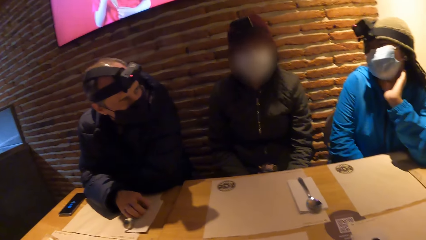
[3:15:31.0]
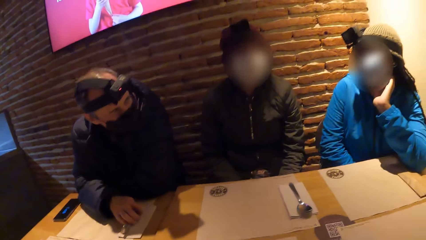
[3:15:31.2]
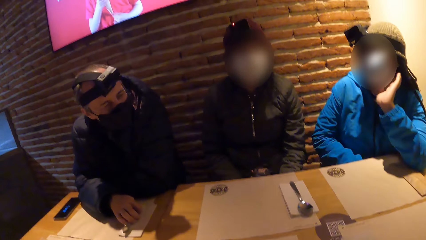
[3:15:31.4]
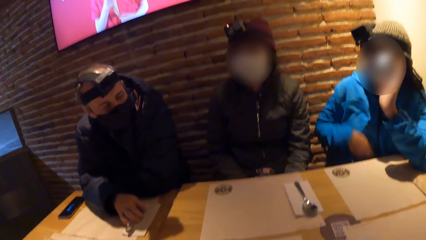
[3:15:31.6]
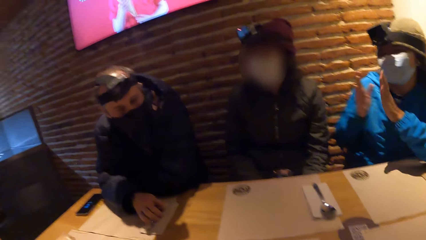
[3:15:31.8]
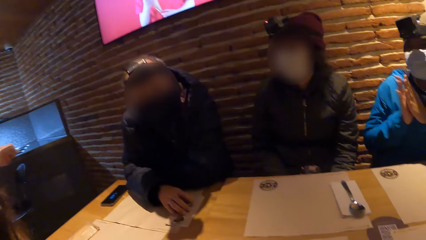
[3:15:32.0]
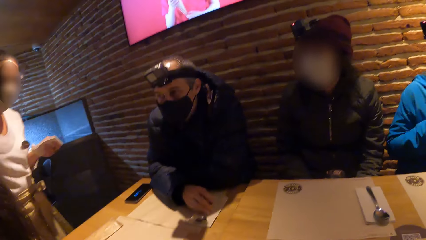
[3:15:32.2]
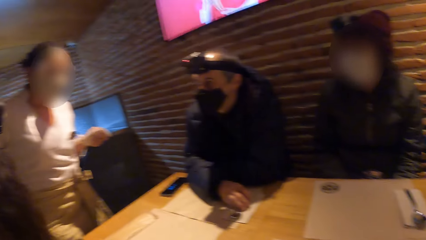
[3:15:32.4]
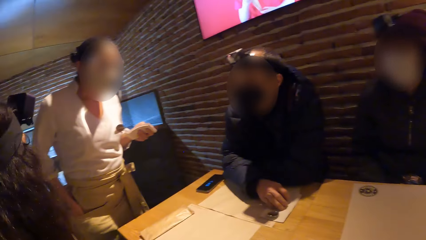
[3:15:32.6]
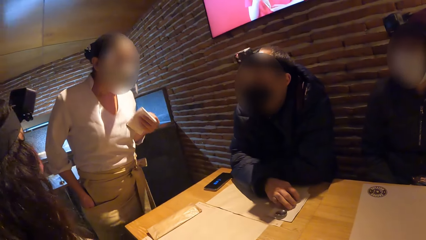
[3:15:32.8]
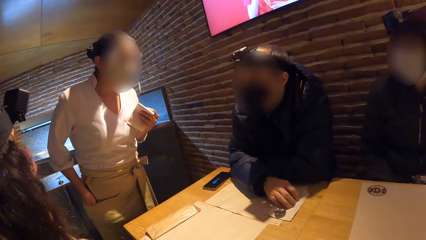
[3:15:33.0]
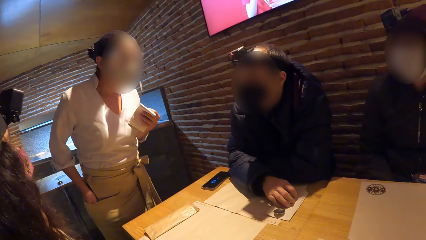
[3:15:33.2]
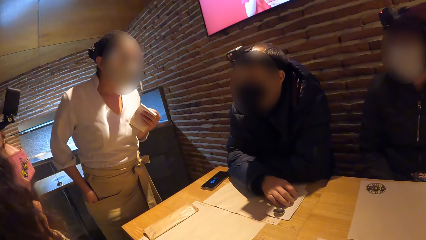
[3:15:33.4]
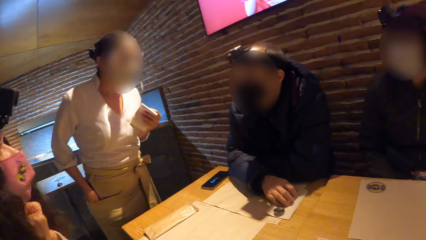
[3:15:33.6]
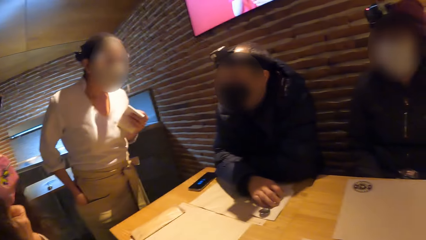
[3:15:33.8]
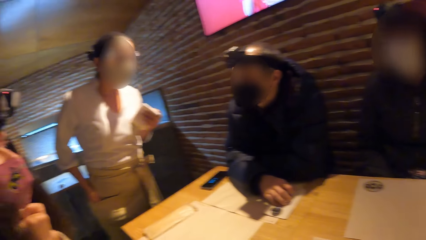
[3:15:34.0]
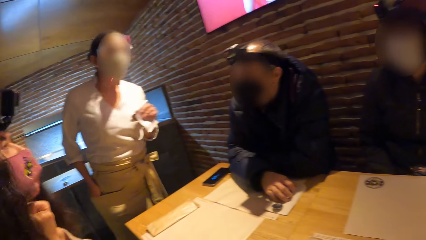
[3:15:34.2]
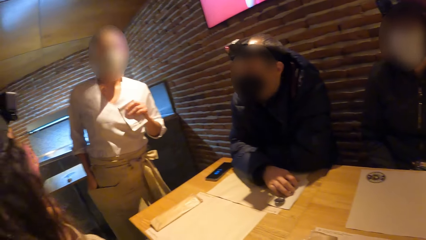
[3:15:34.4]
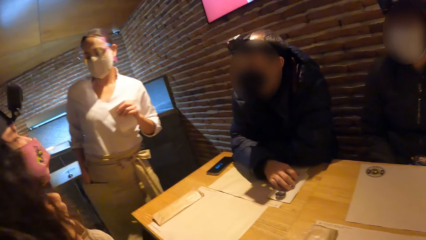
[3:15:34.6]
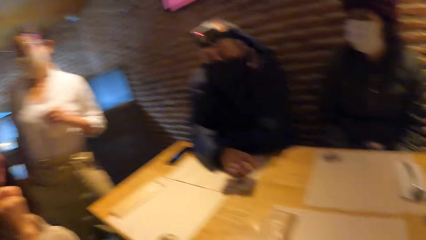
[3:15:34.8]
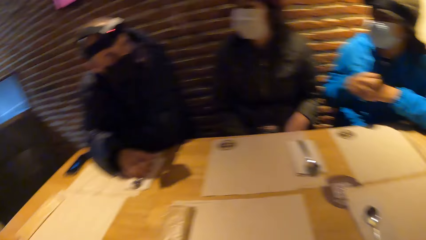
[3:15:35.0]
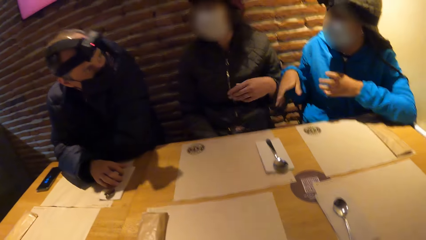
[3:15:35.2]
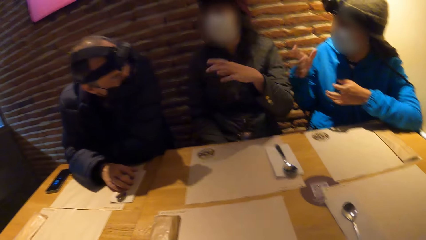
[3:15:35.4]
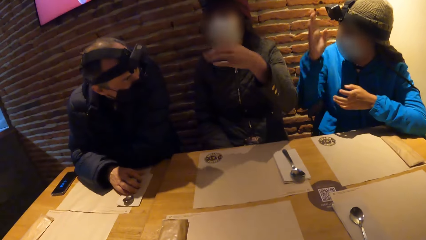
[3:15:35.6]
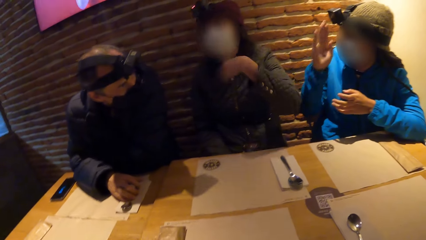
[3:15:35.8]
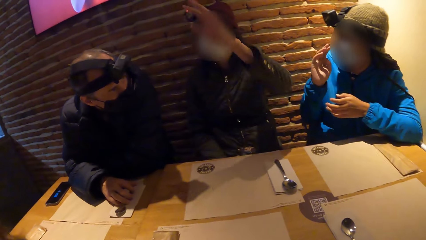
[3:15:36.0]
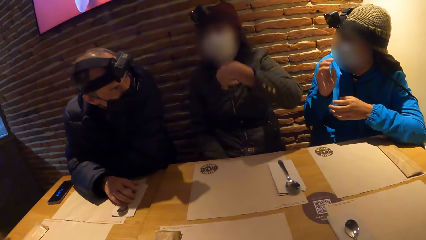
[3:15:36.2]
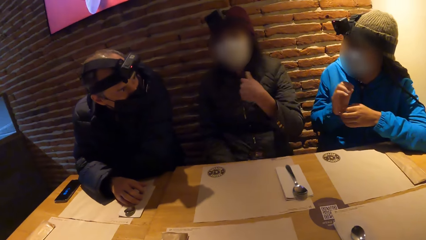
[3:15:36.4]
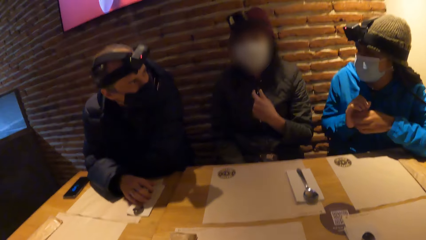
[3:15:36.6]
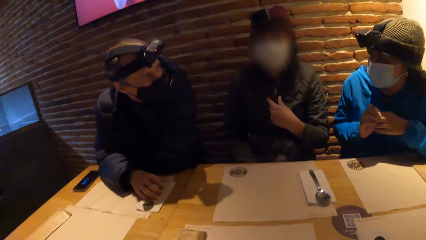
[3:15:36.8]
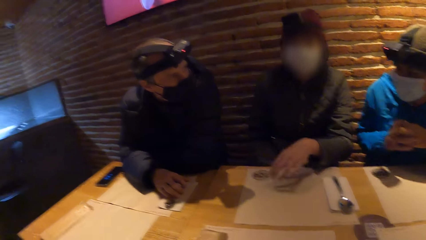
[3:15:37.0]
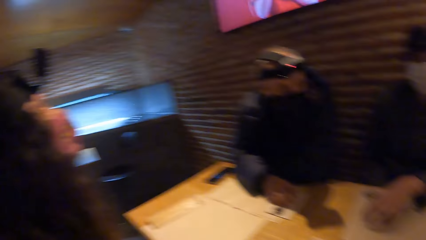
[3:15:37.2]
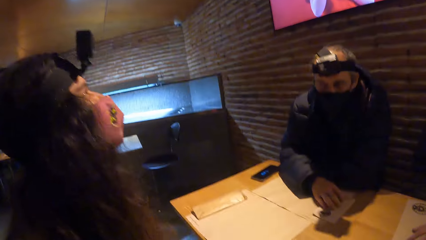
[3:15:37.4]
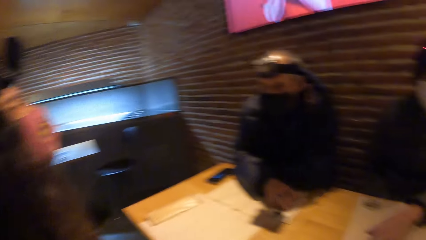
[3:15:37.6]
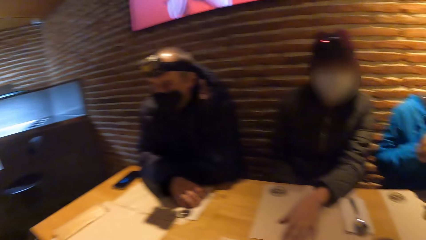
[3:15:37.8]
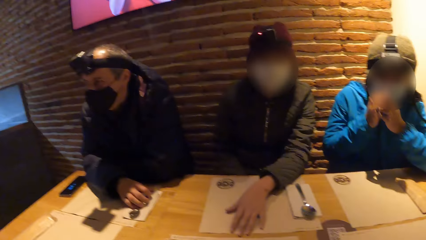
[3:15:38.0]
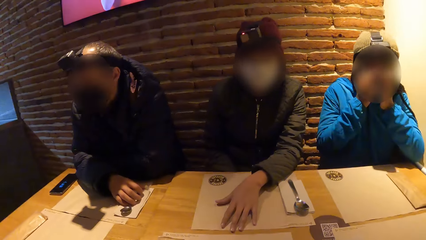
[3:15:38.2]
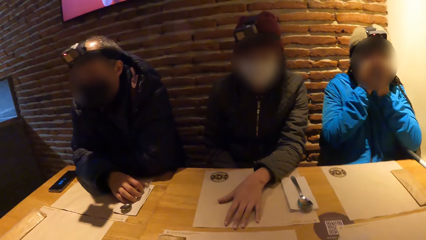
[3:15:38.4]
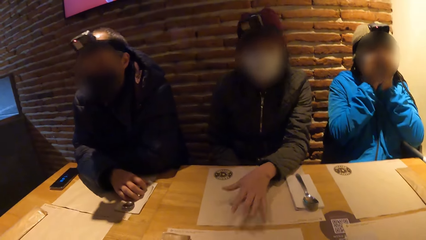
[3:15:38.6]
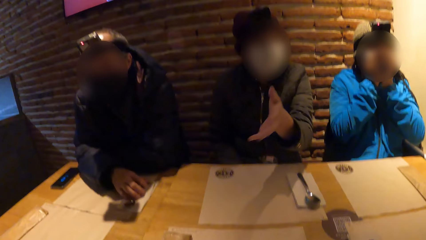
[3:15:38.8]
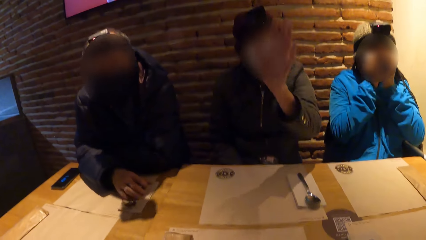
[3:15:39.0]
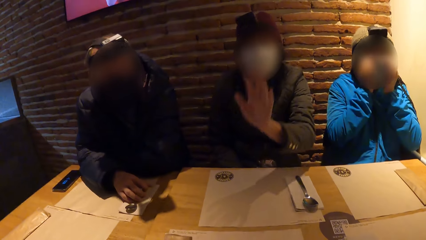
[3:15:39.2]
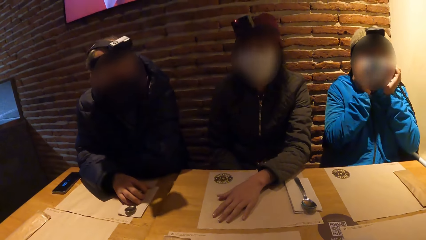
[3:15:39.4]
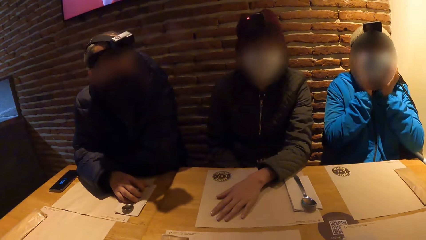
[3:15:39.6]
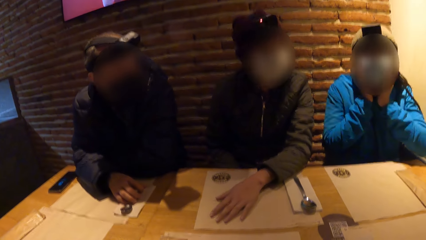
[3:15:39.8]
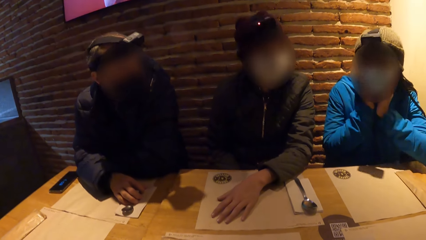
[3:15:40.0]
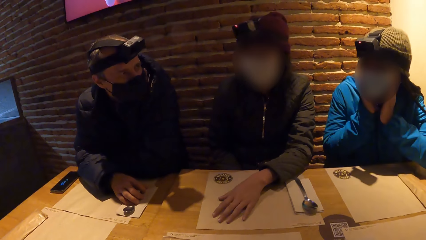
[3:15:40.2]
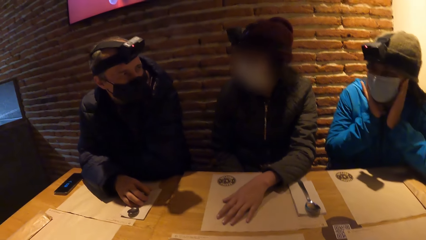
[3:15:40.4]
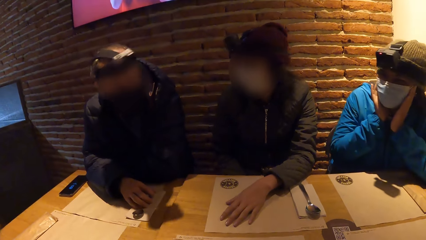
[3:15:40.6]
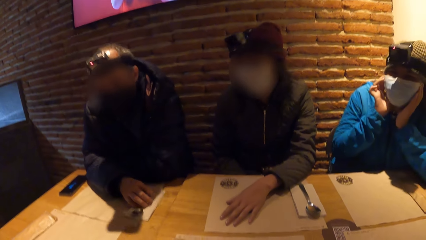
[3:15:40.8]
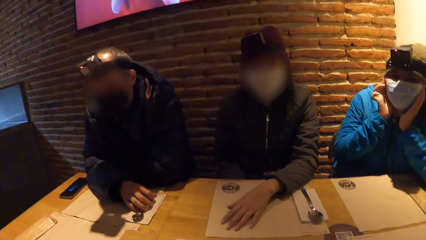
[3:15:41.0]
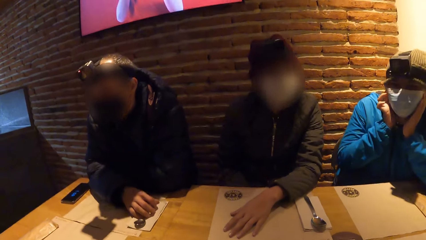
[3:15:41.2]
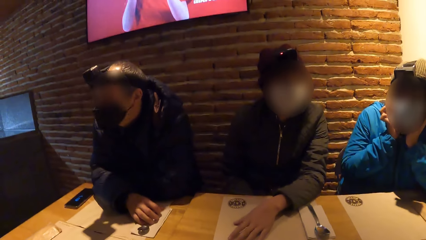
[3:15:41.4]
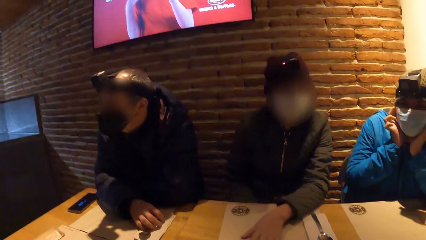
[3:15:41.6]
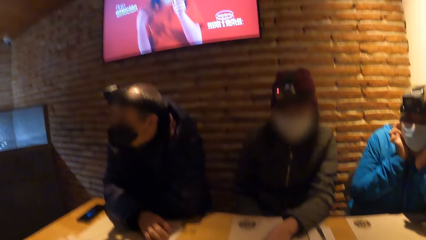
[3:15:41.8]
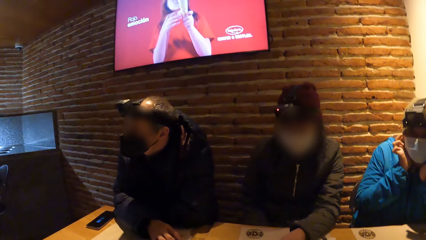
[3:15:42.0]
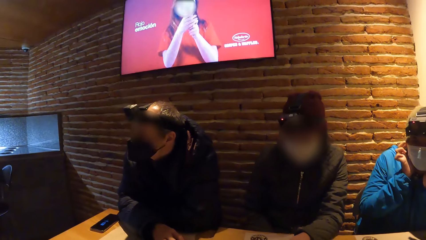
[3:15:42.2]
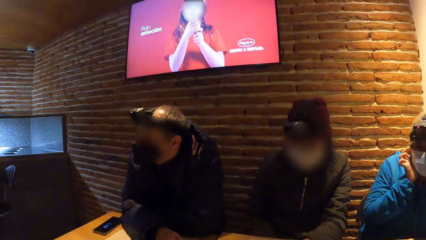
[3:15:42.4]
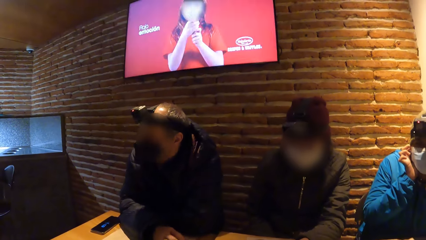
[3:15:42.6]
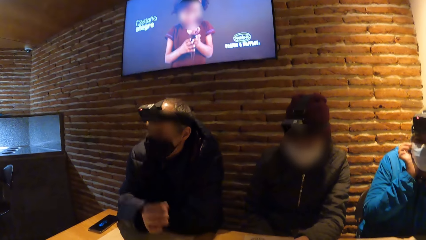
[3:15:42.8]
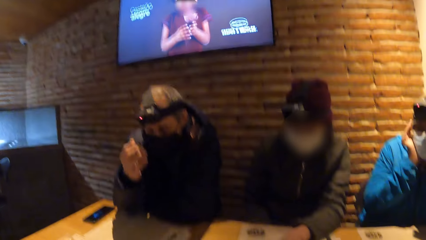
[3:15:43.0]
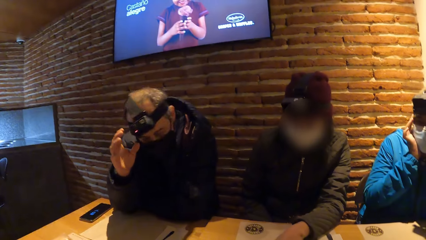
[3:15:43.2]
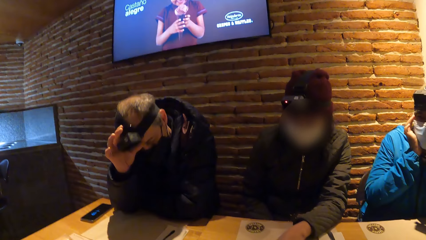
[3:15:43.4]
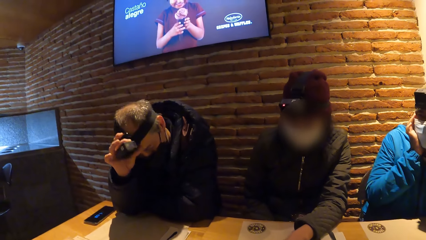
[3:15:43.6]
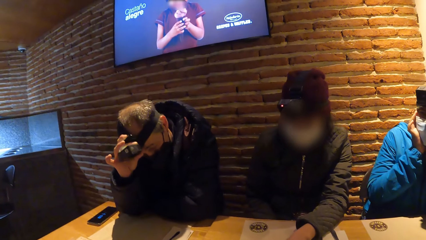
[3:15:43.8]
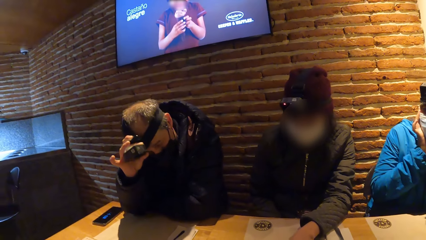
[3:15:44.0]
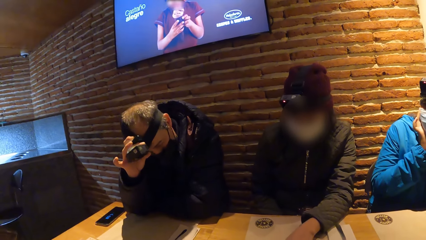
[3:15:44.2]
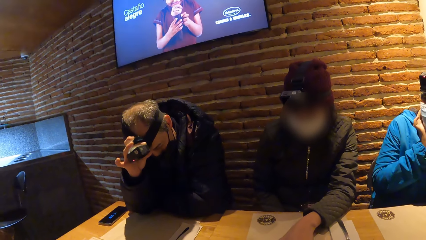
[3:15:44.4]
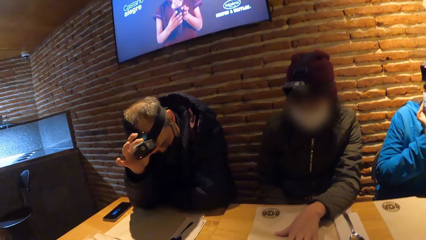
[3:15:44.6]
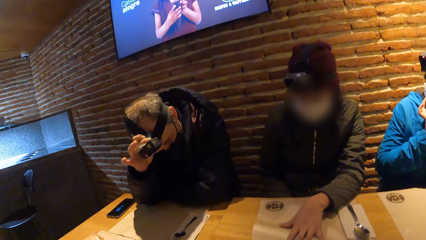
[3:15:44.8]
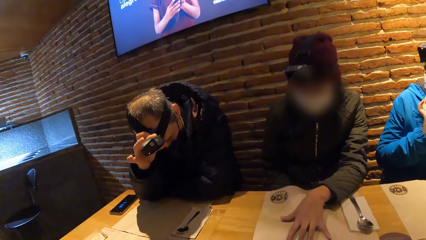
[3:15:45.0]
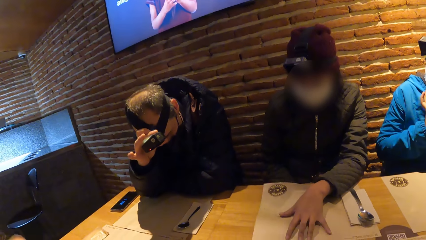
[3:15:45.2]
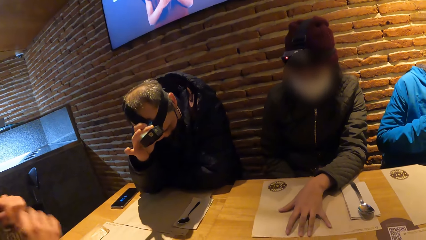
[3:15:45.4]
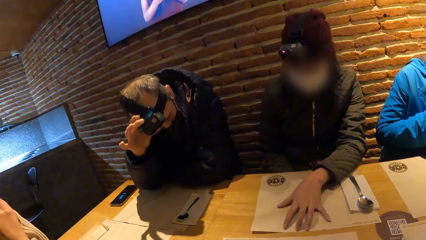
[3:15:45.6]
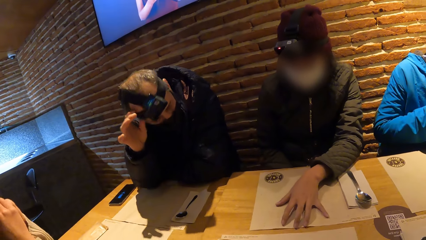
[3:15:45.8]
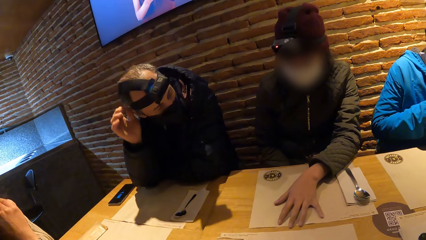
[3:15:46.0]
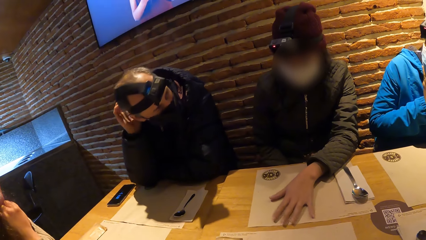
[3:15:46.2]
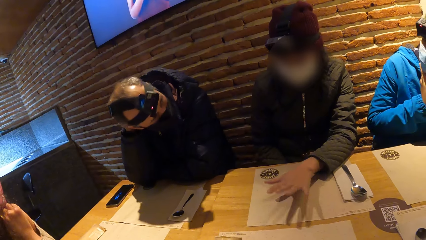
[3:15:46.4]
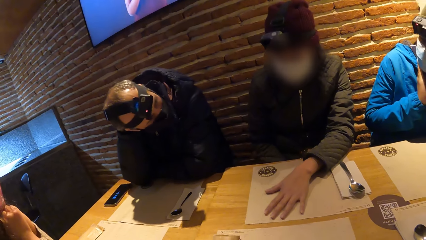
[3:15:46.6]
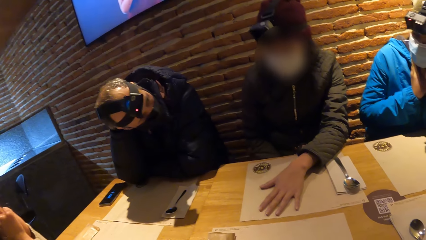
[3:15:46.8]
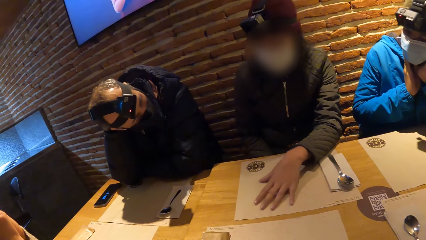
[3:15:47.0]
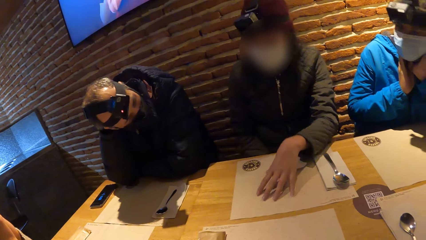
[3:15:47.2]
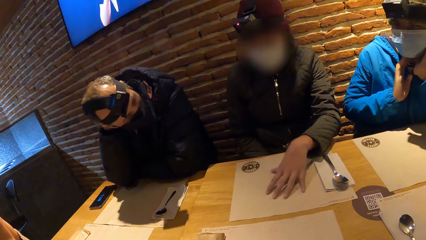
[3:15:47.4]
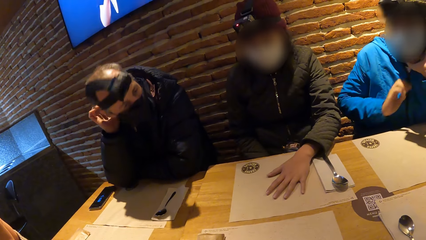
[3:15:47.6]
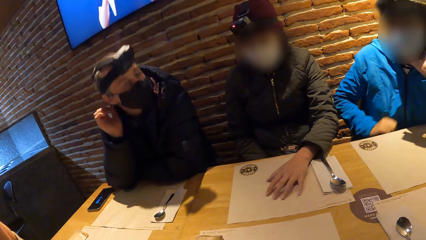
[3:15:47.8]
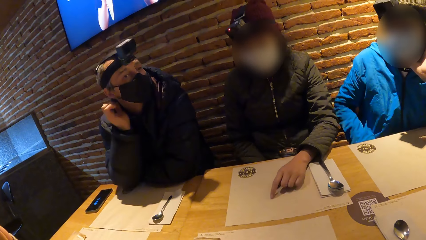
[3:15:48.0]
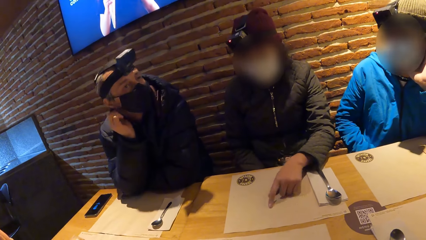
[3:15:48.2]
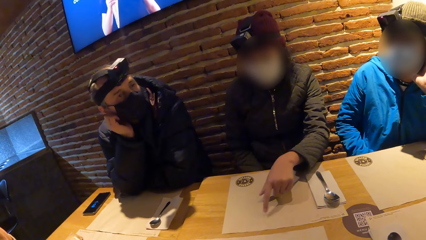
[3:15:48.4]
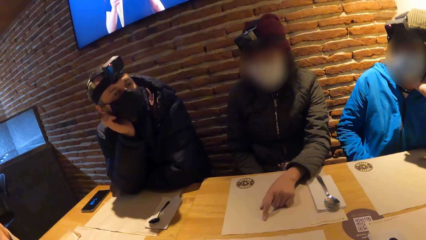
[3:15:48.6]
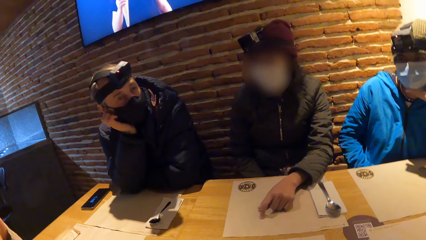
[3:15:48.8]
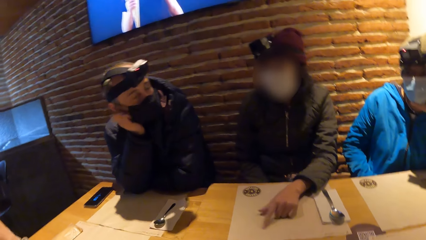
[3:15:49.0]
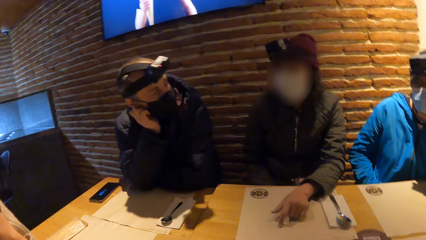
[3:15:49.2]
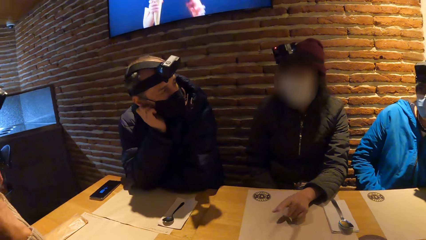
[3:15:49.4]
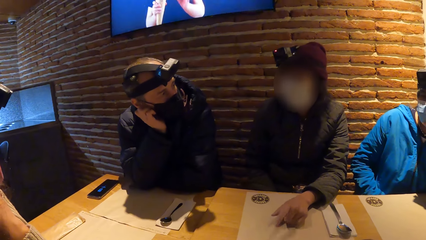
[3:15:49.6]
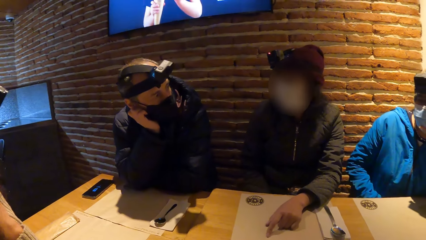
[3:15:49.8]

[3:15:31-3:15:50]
A person wipes the hand. An attendant walks to the table. The attendant interacts with a woman on the table. The attendant walks away from the table. The woman interacts with another woman on the table. A man interacts with the other woman on the table. Another person moves the hand near the face. The other woman touches her face with both hands on the table. The first person moves the hand on the face. The second person moves the hand on the table. The man interacts with the first woman. The man adjusts the camera on his head with his right hand. He moves the hand to the head. A third person moves the hand to the face. The second person moves the hand on the paper. The first person moves the hand under the table.
